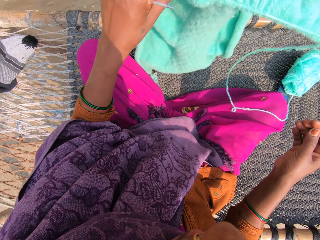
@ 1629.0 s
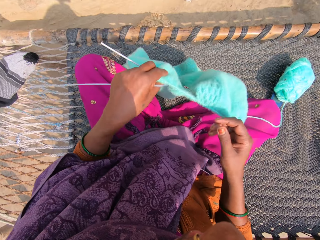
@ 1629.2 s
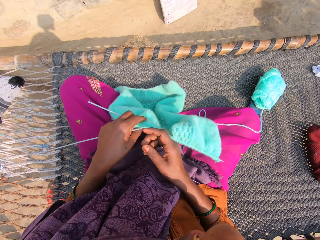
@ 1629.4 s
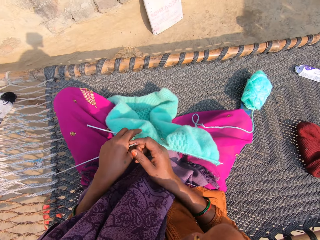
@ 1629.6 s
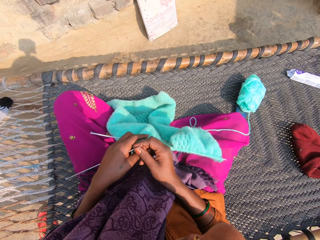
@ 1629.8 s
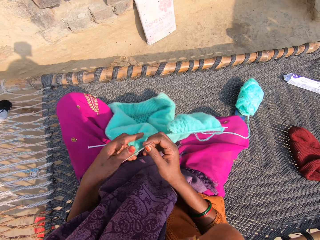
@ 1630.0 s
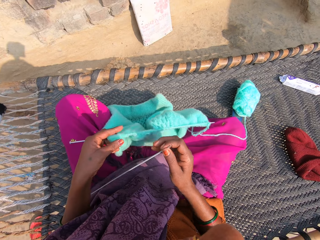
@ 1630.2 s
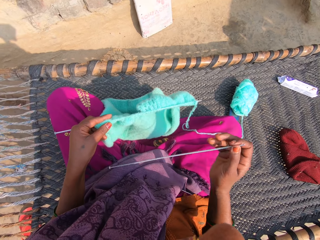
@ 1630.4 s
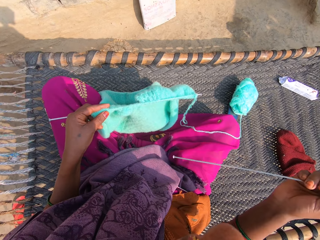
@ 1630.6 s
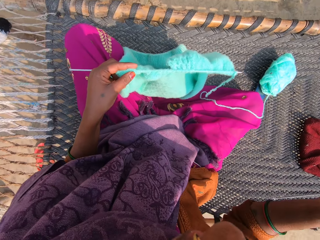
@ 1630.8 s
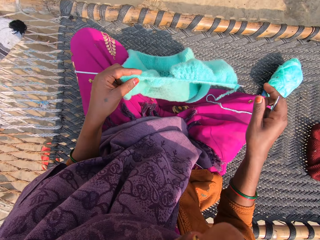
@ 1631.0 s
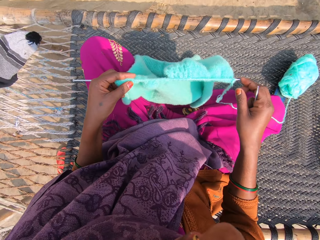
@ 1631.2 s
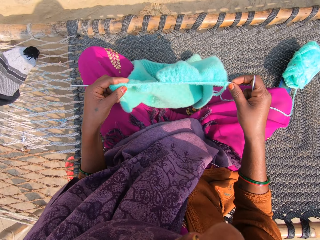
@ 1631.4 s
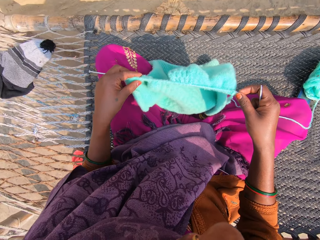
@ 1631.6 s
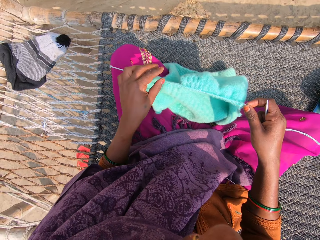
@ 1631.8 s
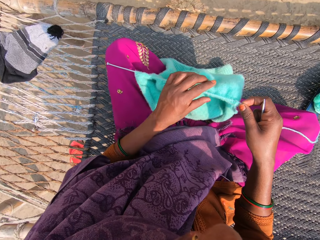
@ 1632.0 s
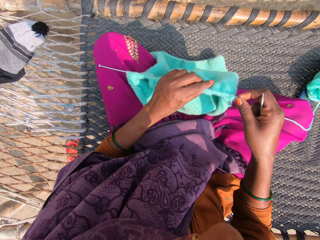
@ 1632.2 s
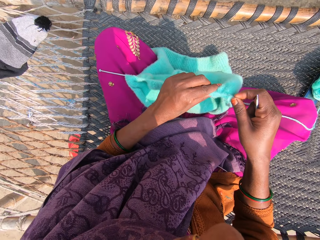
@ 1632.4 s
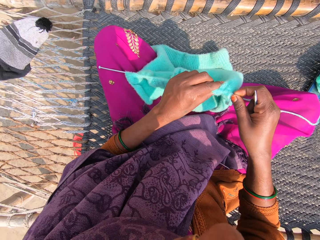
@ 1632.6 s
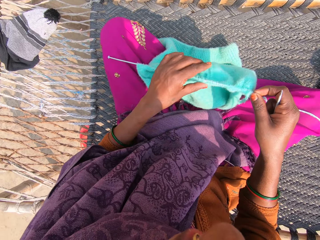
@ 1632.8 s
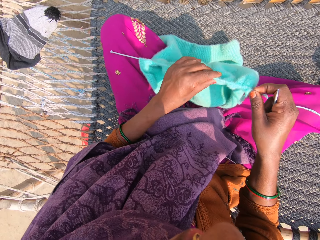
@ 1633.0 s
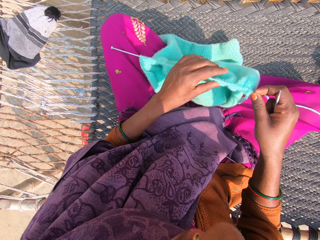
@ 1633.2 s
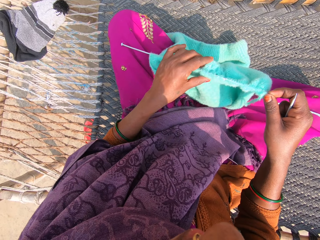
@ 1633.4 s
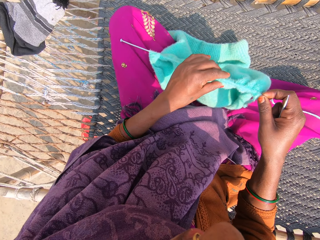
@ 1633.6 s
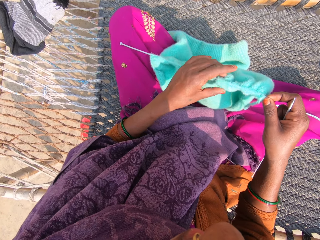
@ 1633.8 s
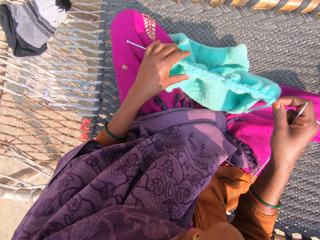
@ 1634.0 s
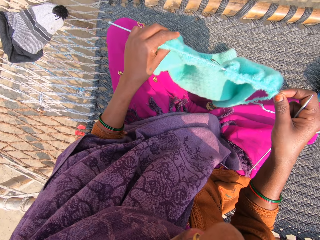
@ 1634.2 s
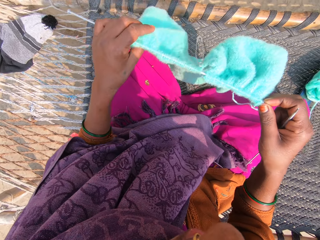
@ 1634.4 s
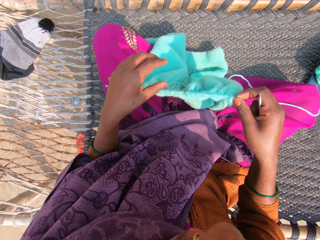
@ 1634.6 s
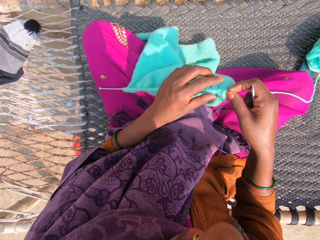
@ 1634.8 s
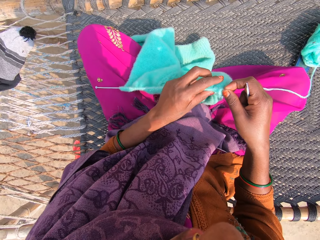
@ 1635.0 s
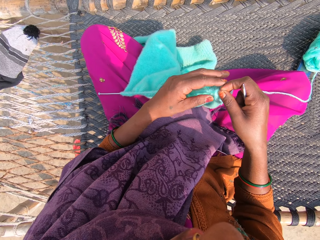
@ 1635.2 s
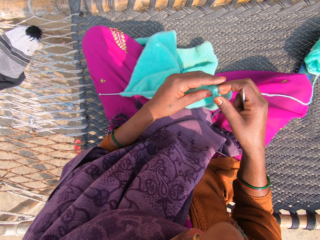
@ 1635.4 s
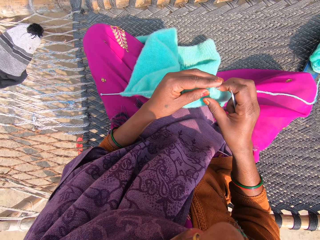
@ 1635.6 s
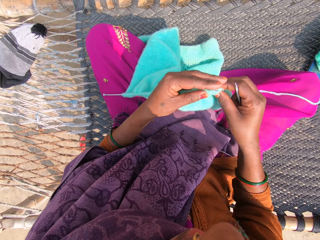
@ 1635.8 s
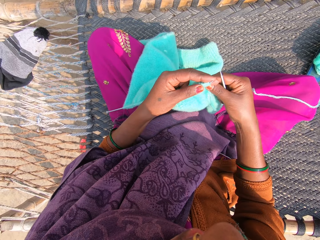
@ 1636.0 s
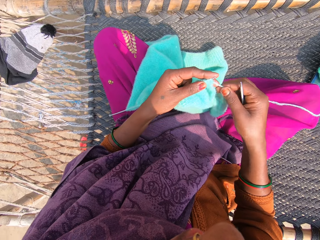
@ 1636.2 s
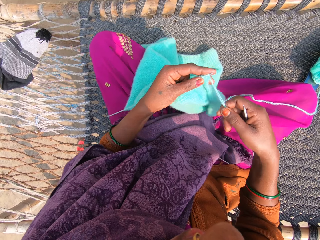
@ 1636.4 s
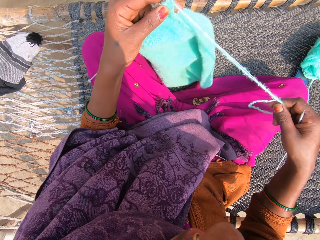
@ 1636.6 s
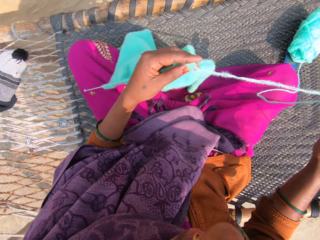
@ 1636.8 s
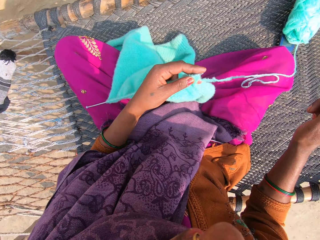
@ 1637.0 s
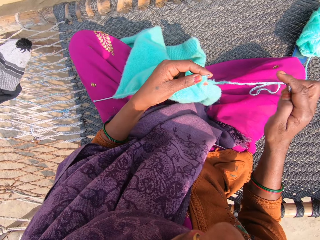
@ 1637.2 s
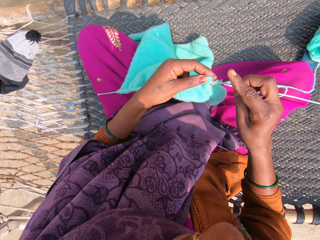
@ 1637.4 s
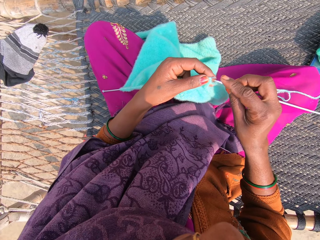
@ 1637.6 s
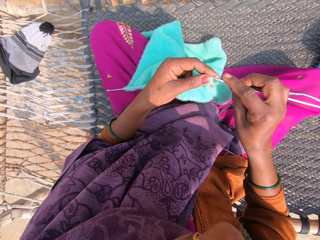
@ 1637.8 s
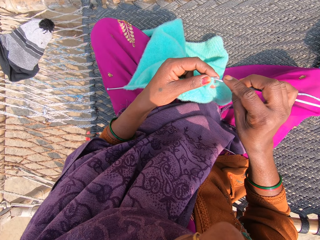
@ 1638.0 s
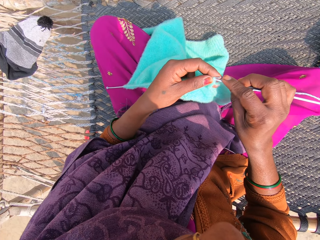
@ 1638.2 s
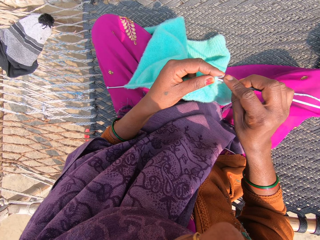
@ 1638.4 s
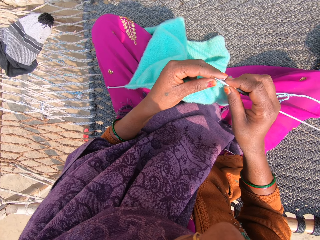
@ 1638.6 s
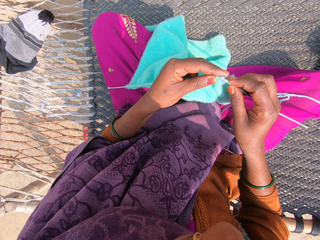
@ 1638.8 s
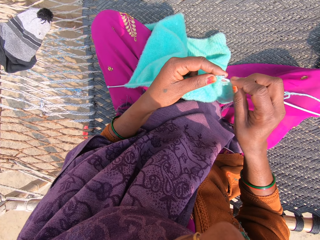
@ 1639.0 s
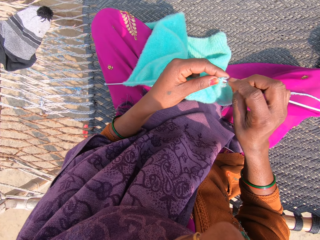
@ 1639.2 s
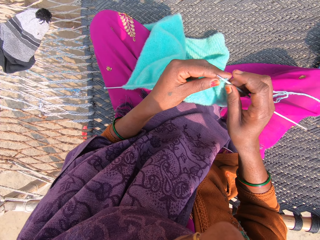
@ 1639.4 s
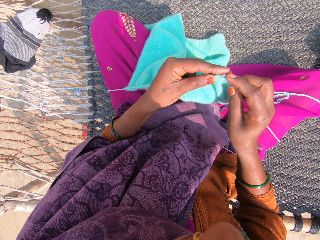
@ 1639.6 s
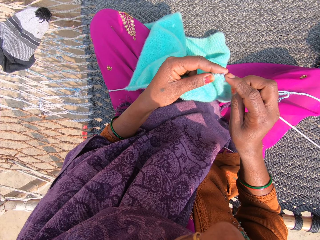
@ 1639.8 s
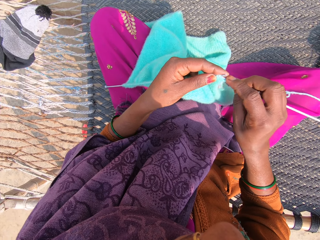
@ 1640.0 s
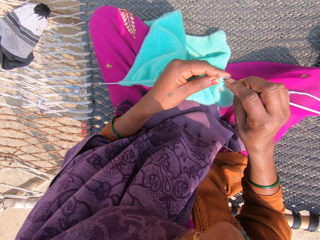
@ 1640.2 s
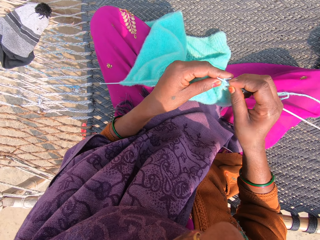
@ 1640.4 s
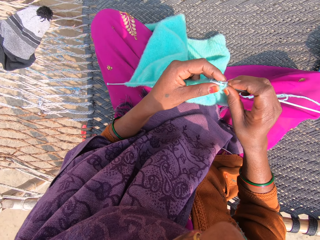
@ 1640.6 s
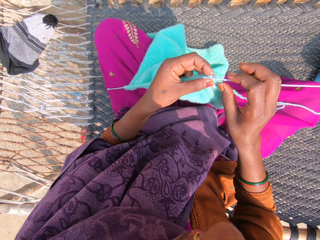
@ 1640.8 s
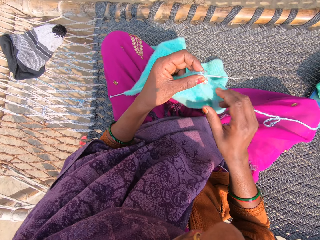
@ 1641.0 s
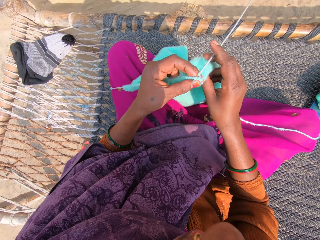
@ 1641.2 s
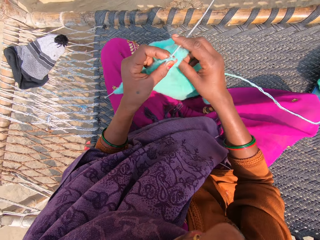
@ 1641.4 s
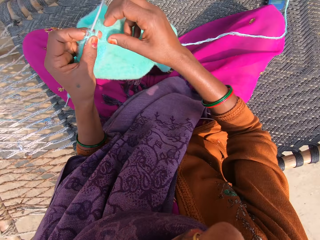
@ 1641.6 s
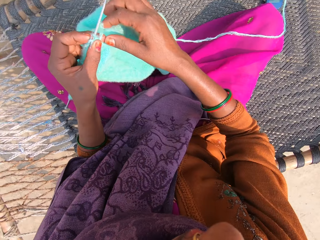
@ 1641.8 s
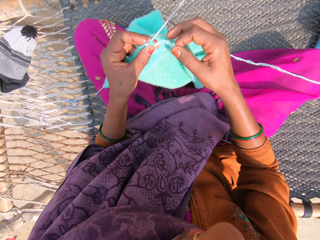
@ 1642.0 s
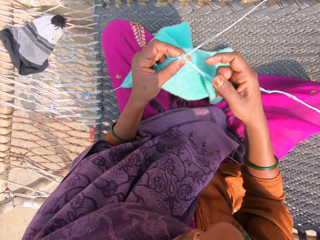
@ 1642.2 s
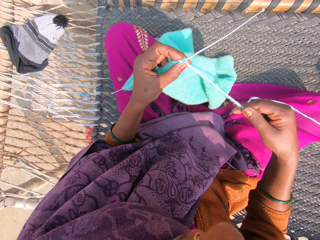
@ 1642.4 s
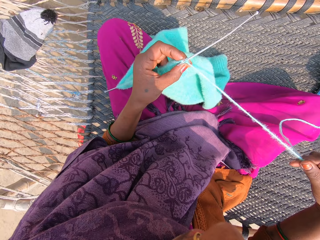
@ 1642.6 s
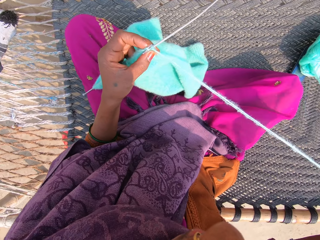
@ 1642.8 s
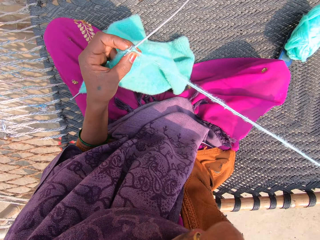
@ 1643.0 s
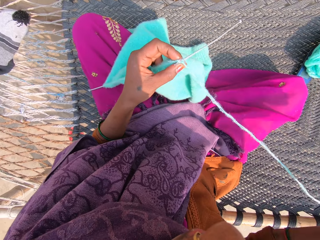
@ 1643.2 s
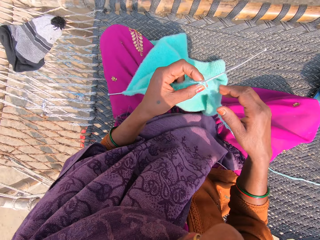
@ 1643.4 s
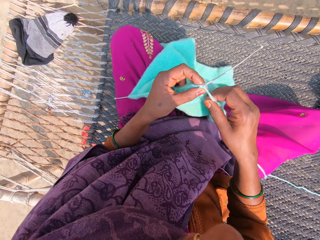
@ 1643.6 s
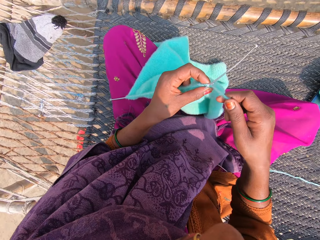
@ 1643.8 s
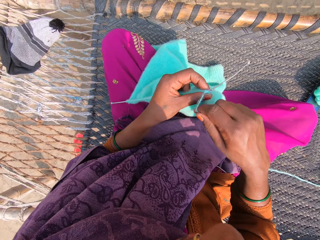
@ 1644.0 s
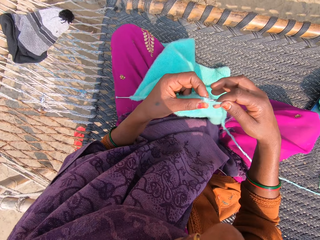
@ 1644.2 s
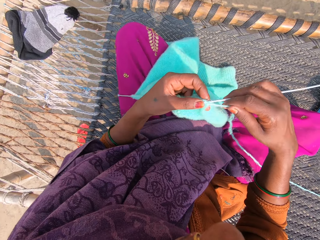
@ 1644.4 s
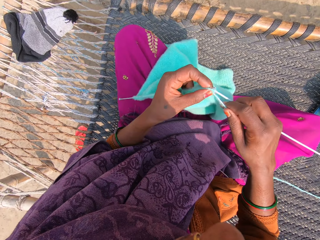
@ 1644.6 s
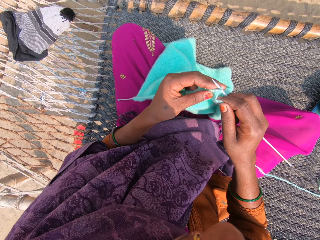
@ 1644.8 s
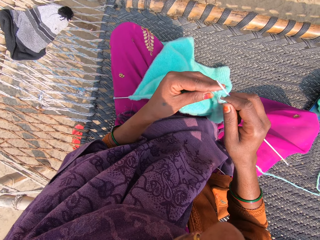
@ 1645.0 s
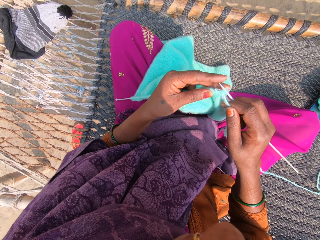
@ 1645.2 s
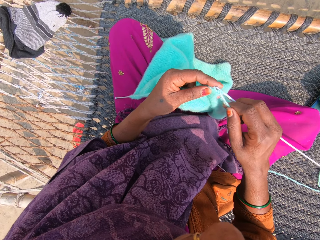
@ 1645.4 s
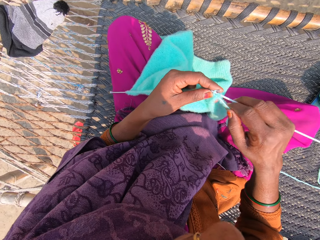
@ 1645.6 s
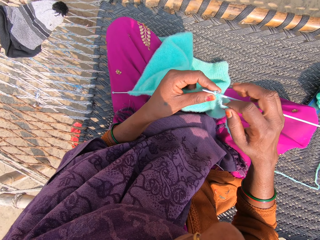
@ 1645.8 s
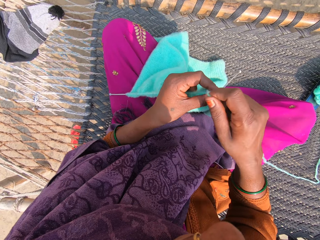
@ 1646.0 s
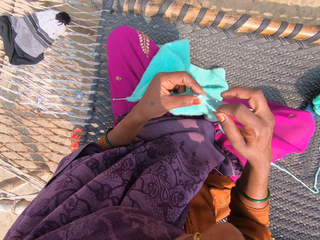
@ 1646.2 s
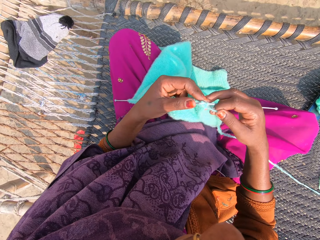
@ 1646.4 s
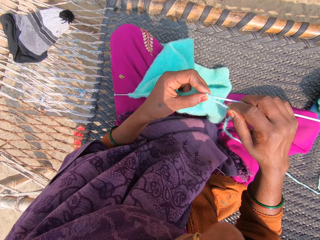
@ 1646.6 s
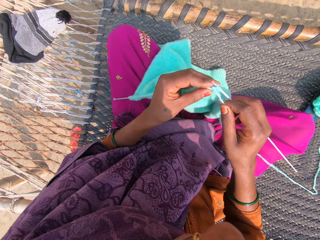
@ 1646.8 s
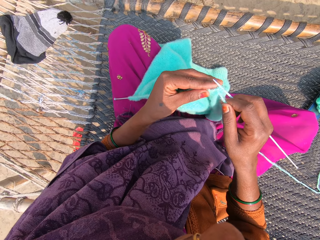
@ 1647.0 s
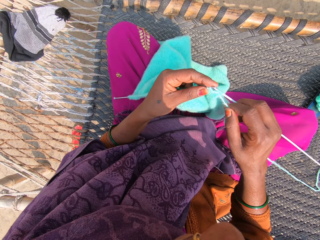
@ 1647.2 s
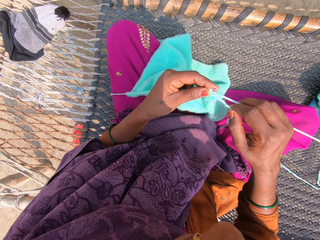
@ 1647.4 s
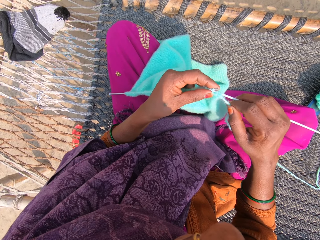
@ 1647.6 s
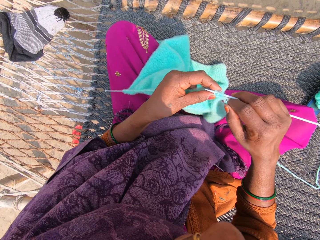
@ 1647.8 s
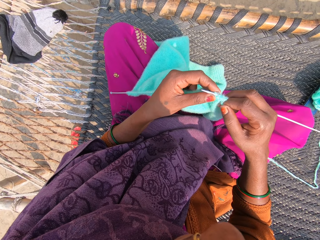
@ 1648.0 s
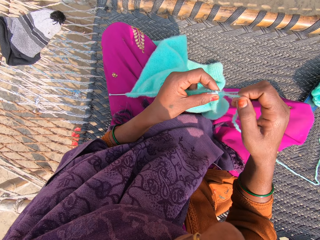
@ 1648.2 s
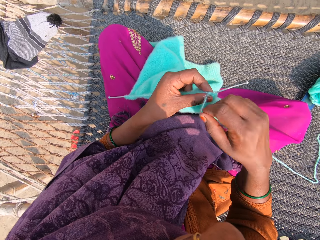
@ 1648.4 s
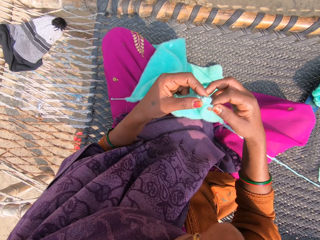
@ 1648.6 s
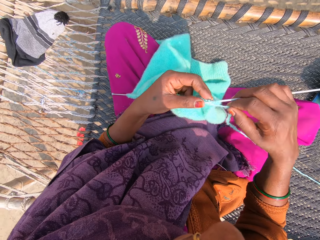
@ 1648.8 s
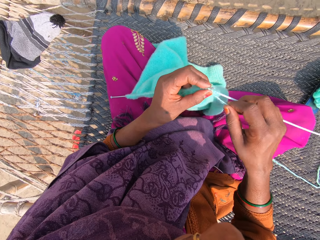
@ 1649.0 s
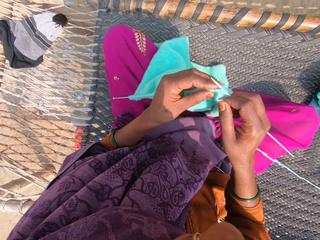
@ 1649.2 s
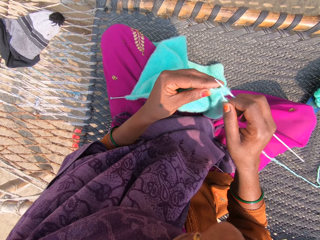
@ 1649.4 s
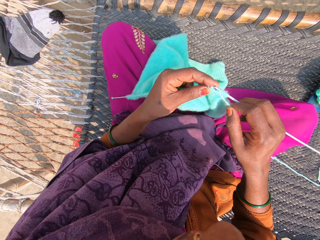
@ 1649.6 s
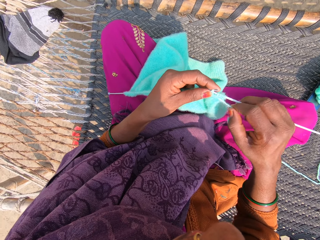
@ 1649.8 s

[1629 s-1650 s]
The camera wearer touches the thread. She puts the fabric on the laps. She converses. She transfers a knitting pin or needle to her right hand. She touches the needle. She holds the knitting pin with her right hand. She touches the fabric. She adjusts the wool on the knitting pin. She moves the fabric. She passes the fabric to the left hand. She pulls strands of wool or yarn with her right hand. She knits with the knitting needle and the yarn. She puts the knitting pin in the towel. She pulls strands of wool with her right hand. She knits the towel with the knitting pins and wool.
